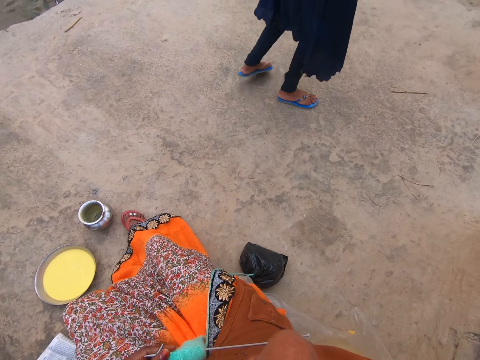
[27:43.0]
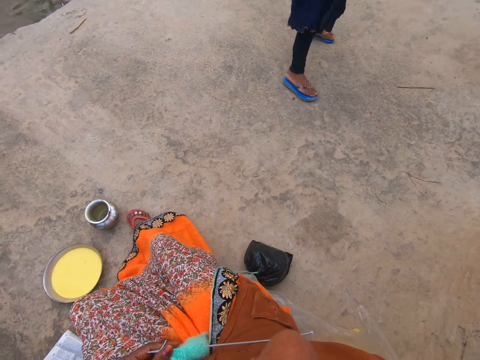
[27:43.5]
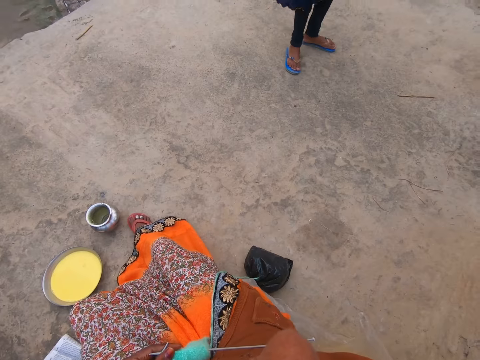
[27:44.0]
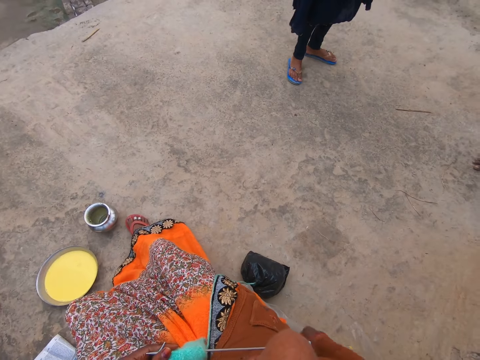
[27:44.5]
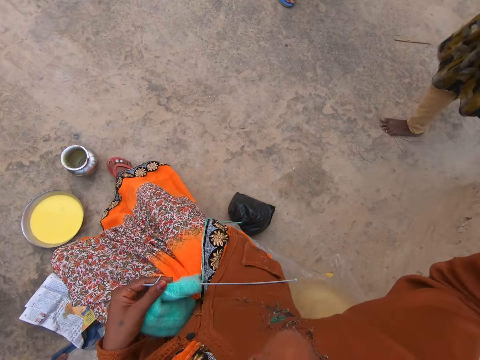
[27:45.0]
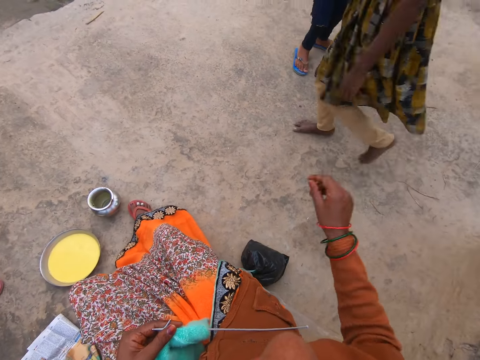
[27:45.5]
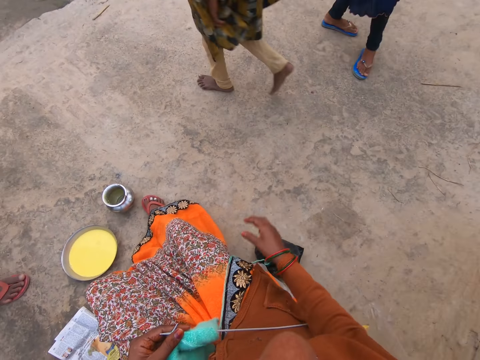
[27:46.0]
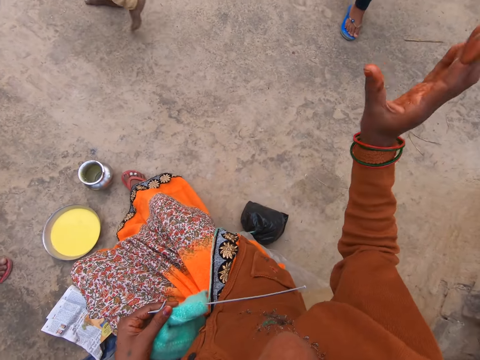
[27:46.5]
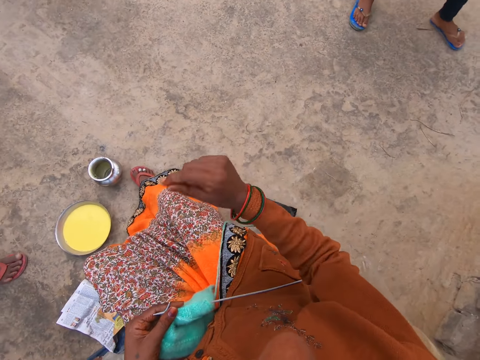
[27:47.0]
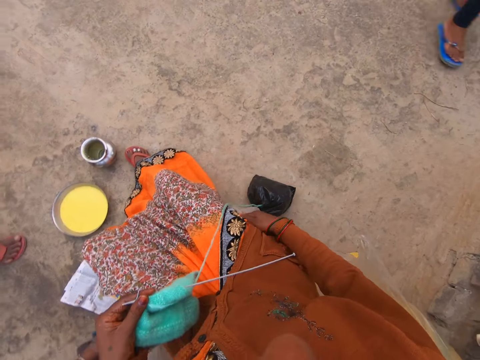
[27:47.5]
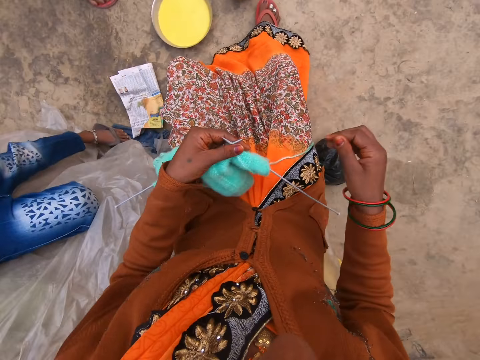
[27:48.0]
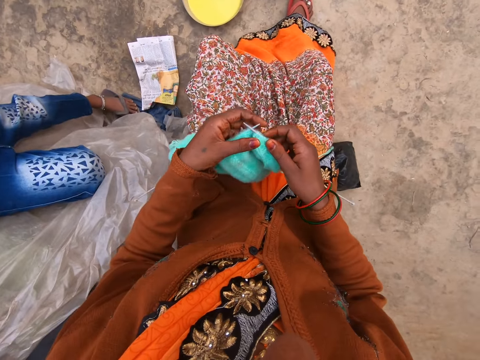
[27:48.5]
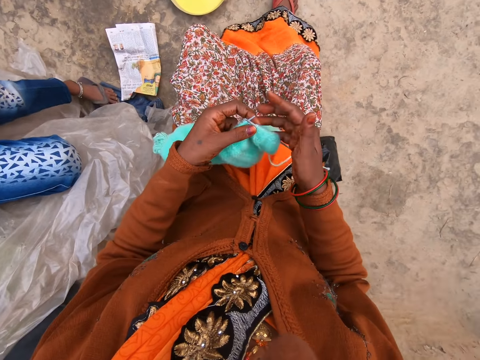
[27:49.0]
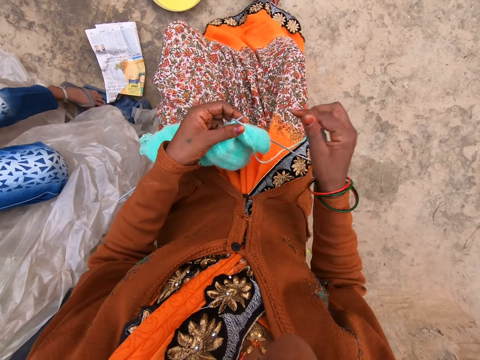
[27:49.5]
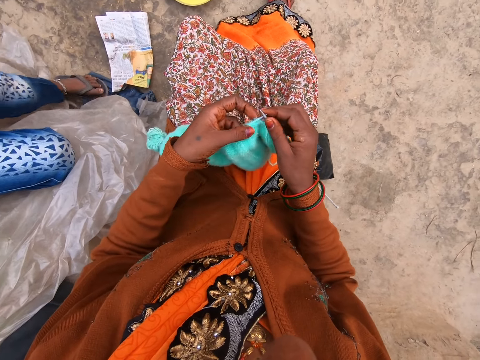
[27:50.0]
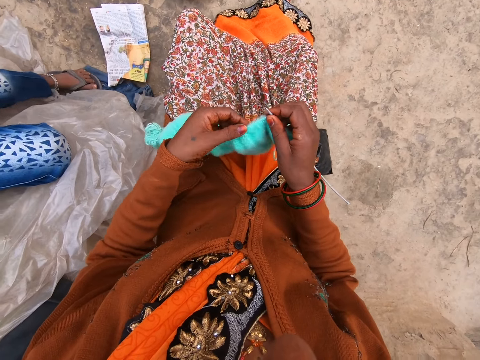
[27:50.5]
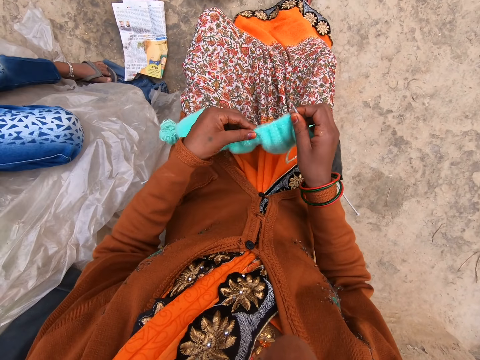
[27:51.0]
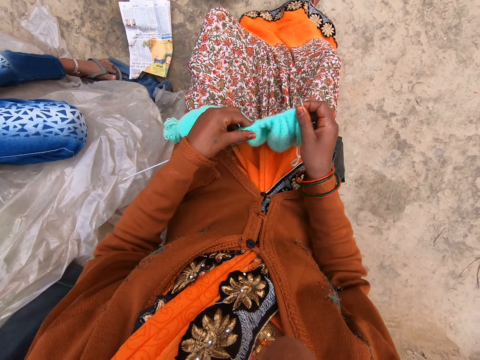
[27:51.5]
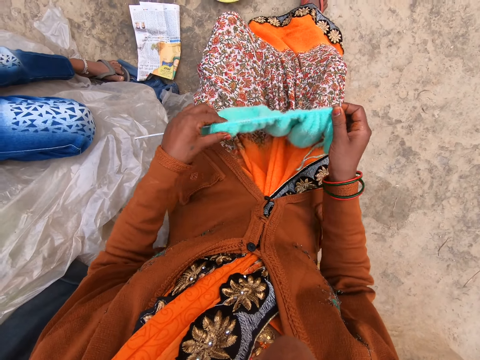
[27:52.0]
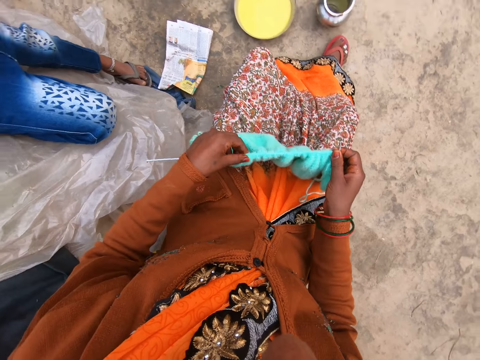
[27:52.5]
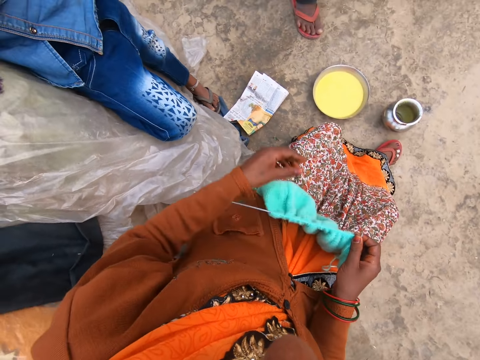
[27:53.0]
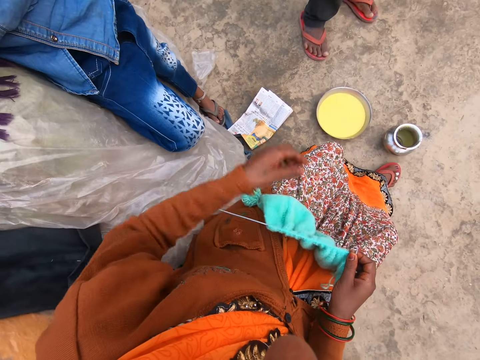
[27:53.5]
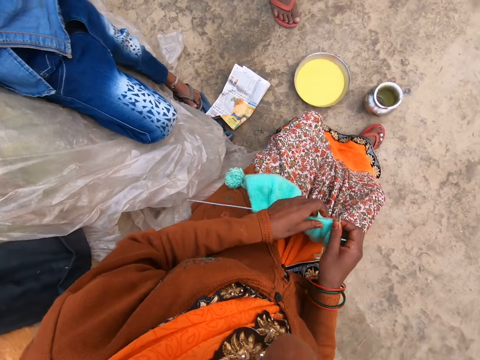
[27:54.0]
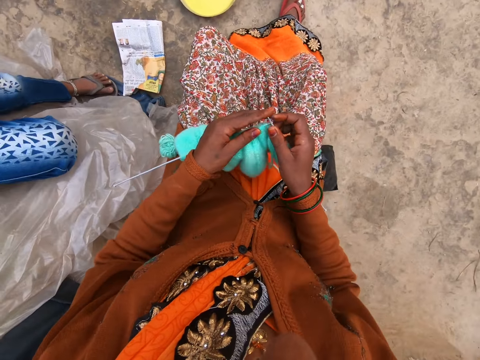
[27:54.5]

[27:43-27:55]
Another woman walks by. The camera wearer adjusts the knitted yarn on the knitting pin with her left hand. She pushes the knitted fabric on the needle.

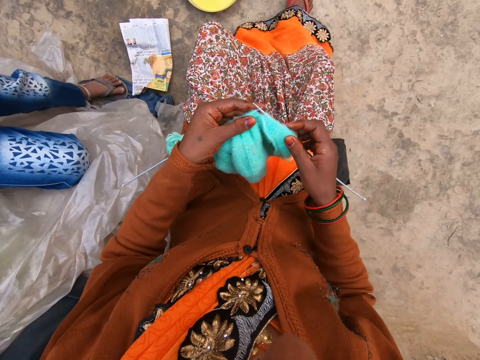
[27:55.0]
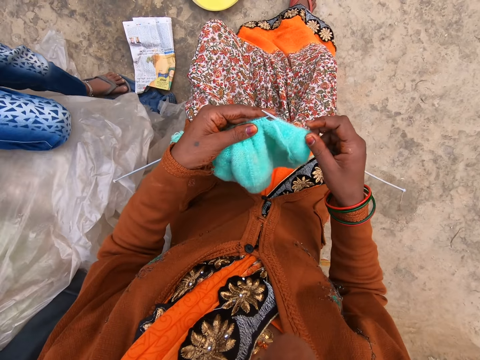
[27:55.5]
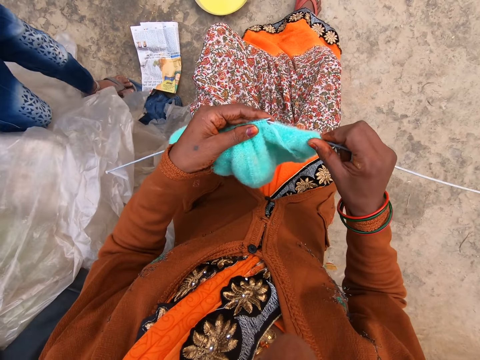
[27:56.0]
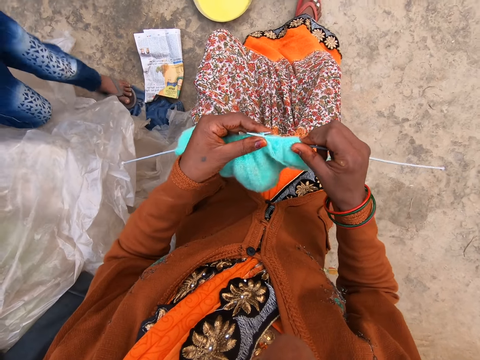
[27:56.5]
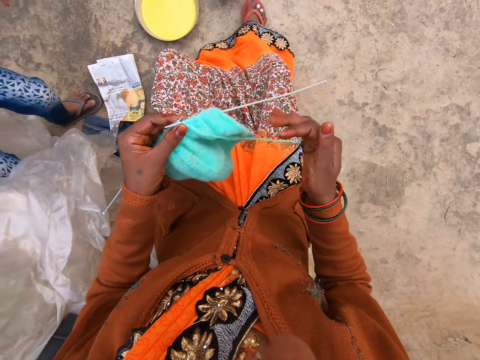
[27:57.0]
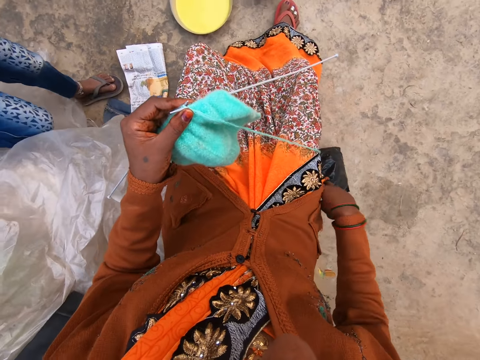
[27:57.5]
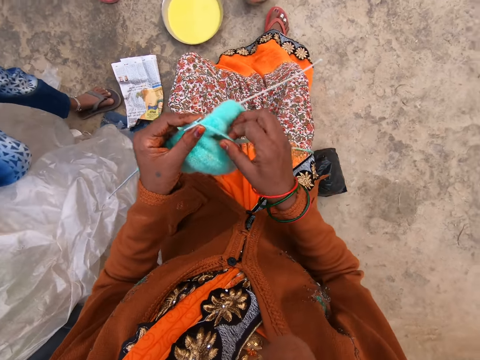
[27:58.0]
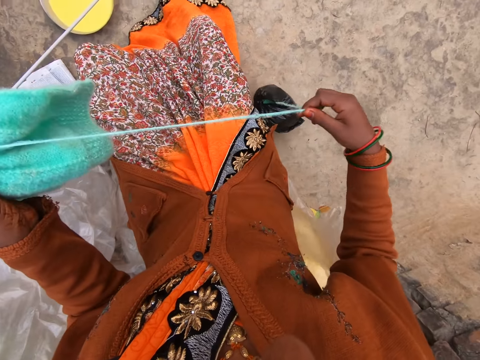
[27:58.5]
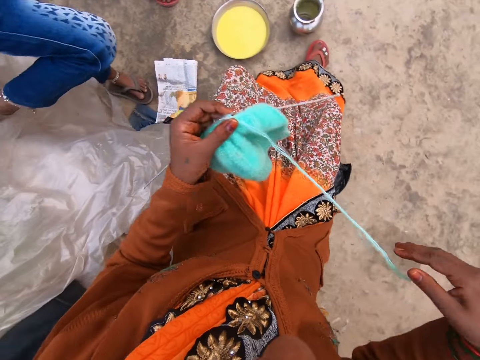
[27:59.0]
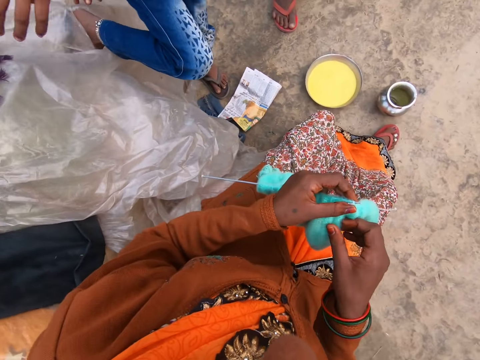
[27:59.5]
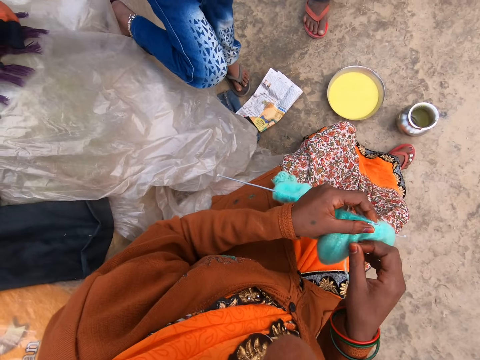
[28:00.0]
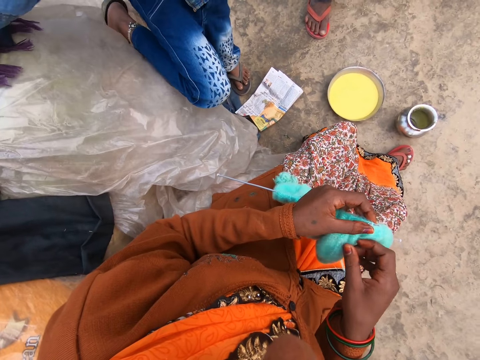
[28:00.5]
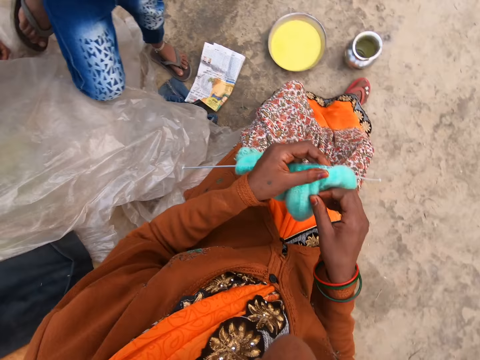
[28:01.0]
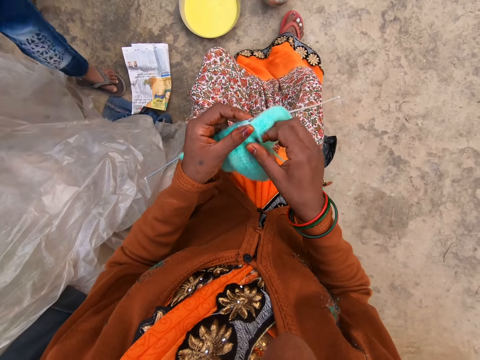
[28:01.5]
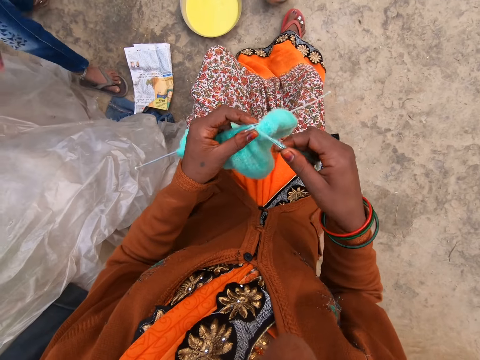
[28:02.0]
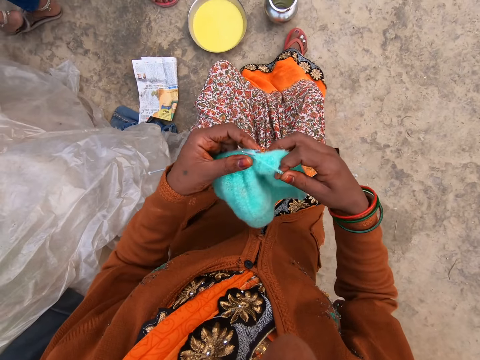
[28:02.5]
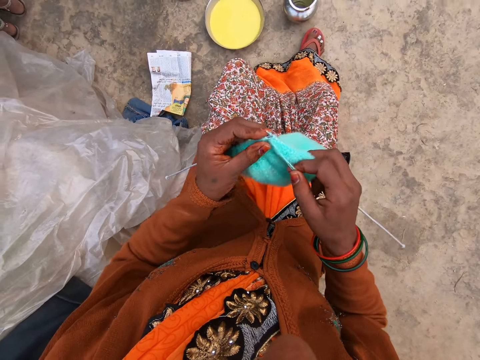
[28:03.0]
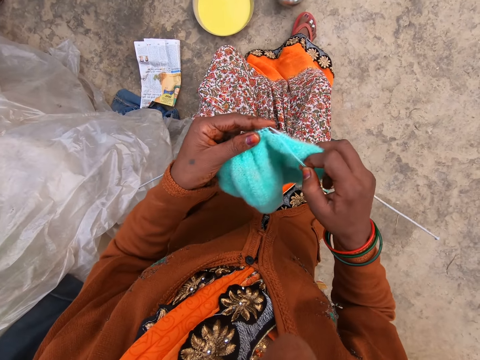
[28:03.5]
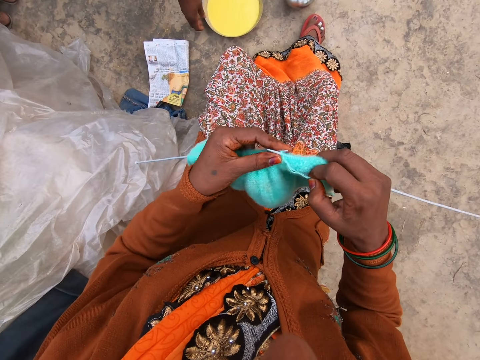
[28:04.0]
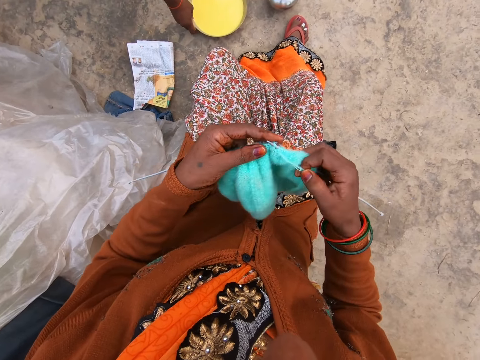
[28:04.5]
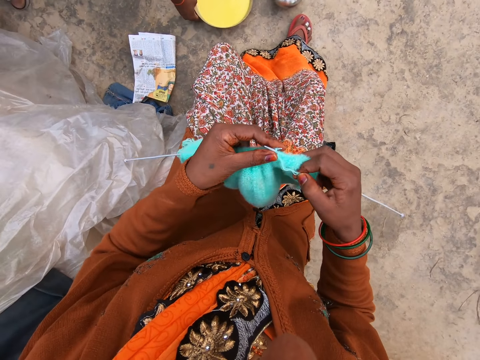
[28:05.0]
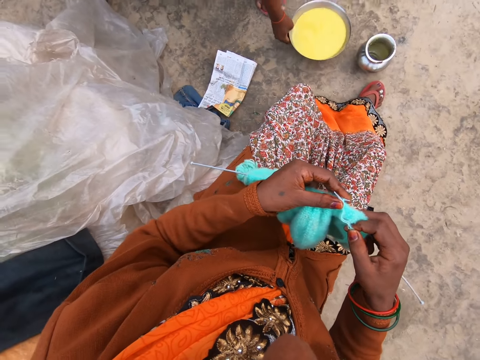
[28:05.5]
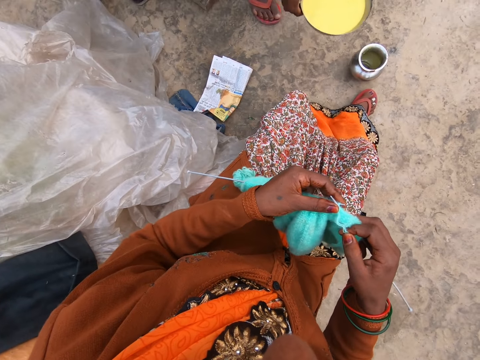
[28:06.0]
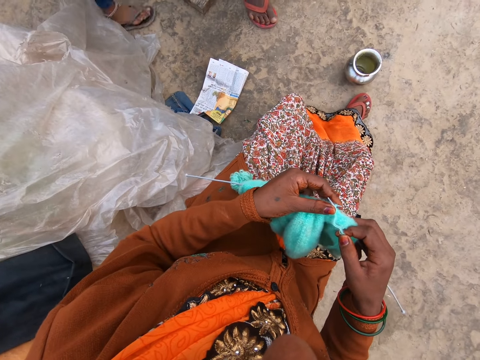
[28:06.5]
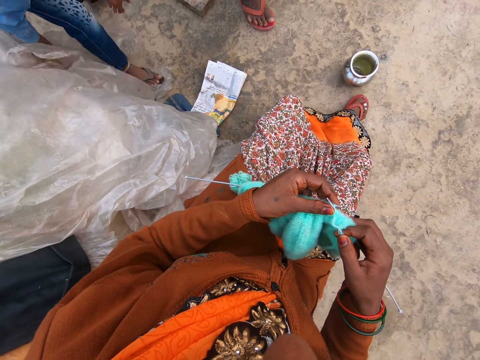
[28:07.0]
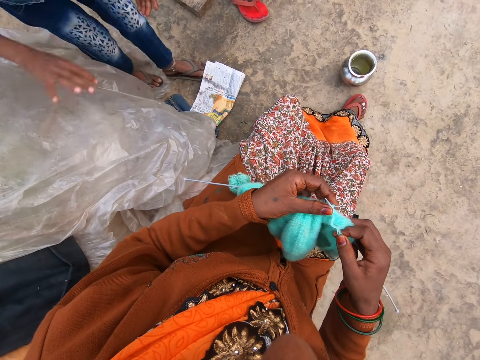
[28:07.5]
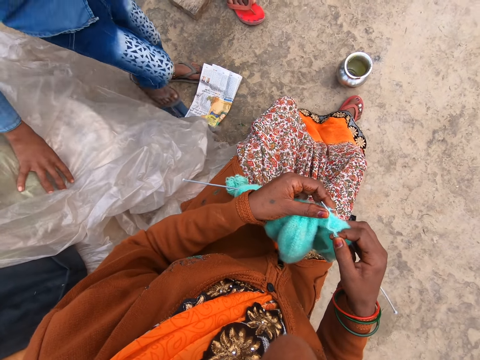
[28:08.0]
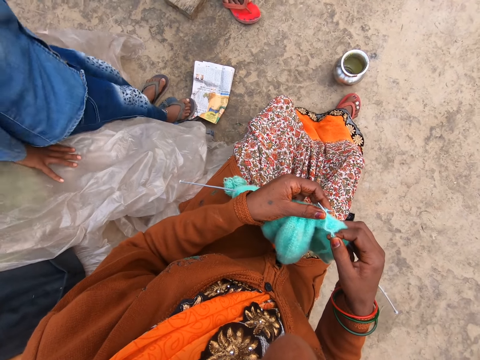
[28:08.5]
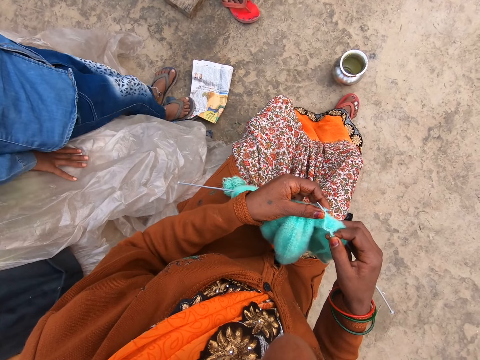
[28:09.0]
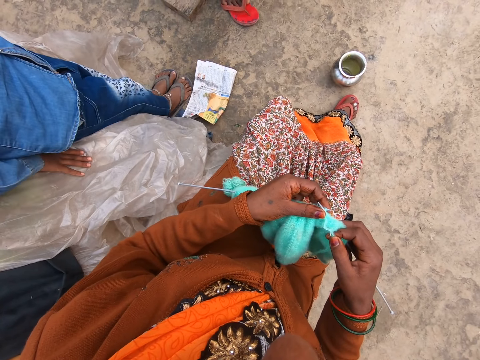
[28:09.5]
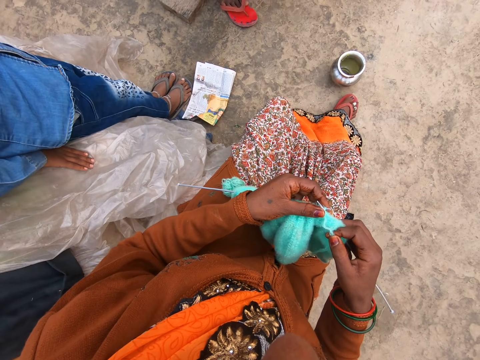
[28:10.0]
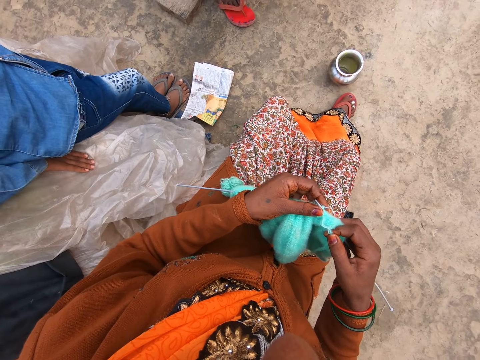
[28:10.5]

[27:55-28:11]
The camera wearer holds the knitted yarn and knitting pins with her left hand. She wipes her right hand on her sweater. She pulls the string of yarn with her right hand. A boy sits on a plastic wrap. The camera wearer knits yarn with two knitting pins in both hands. A man picks up the stainless bowl from the ground with his right hand. The boy stands next to the camera wearer.
